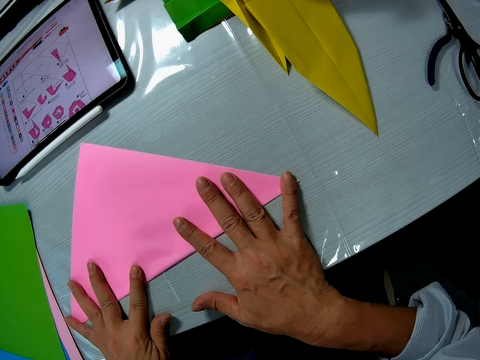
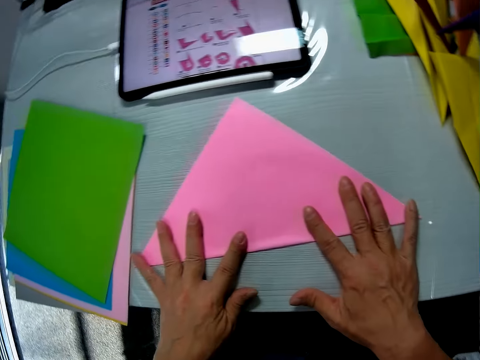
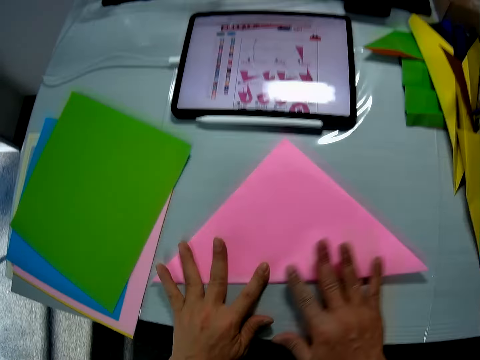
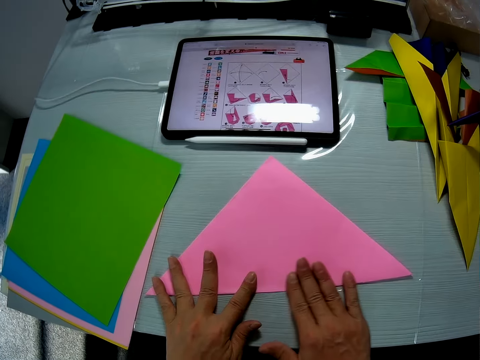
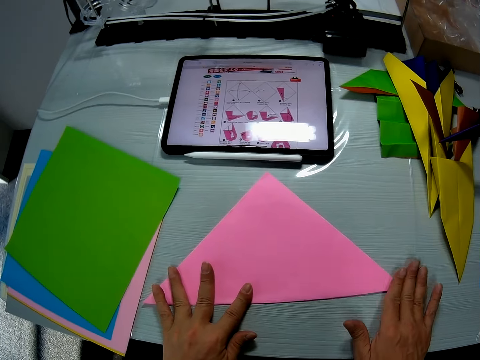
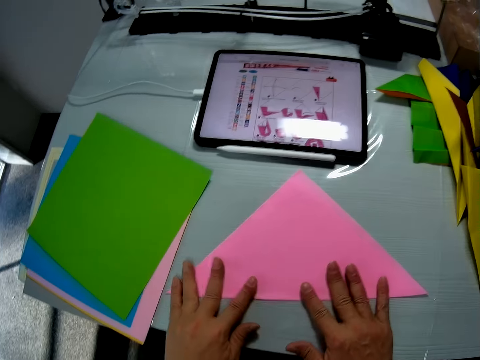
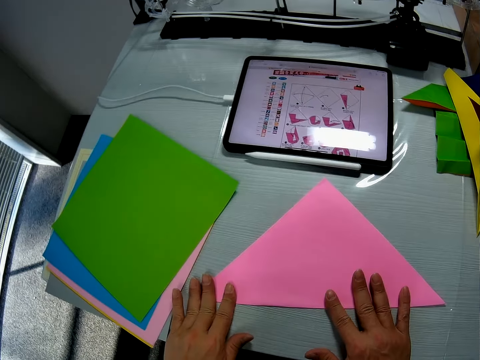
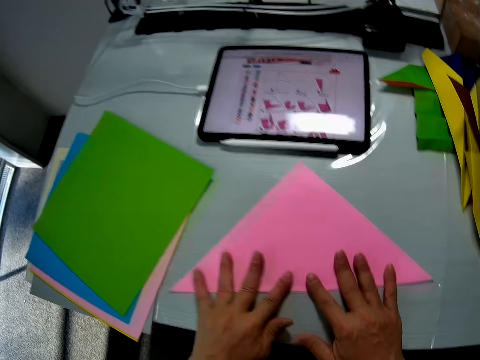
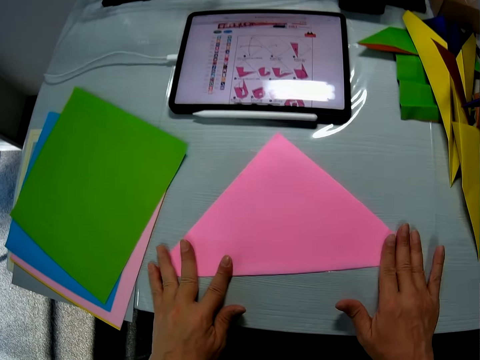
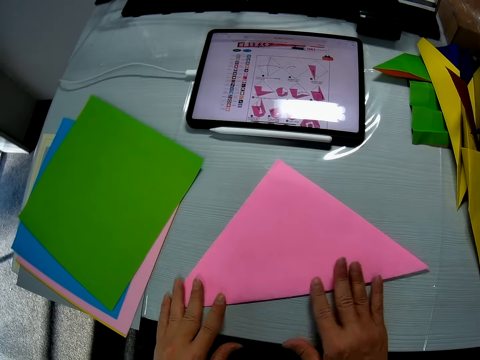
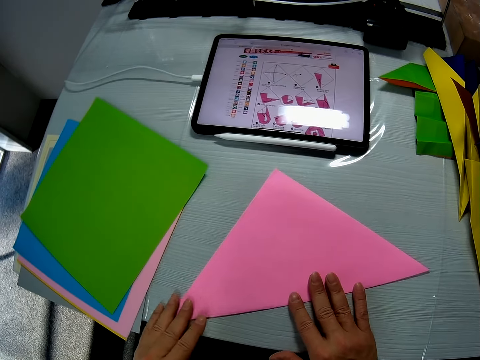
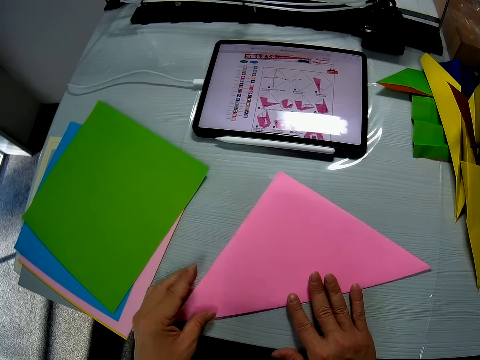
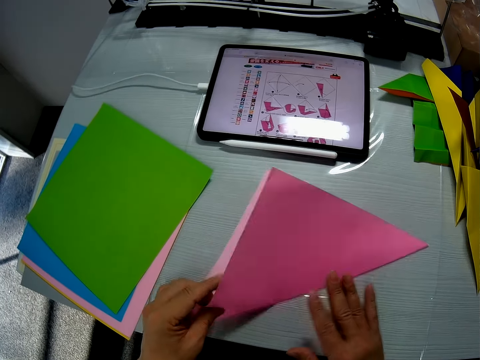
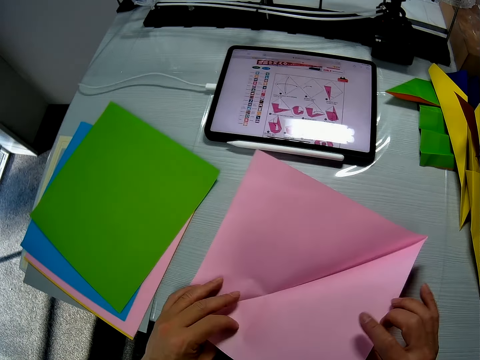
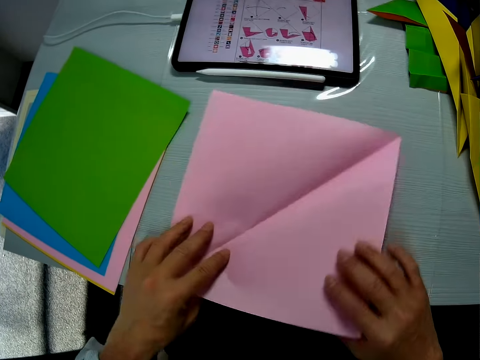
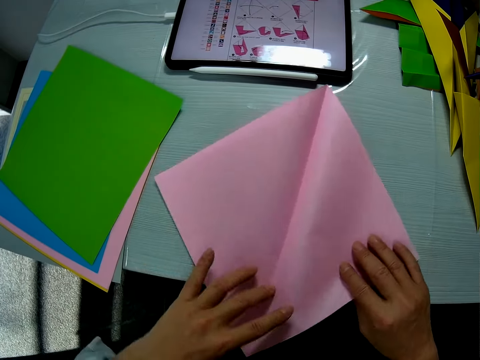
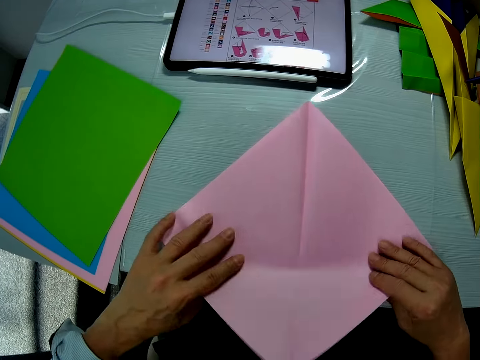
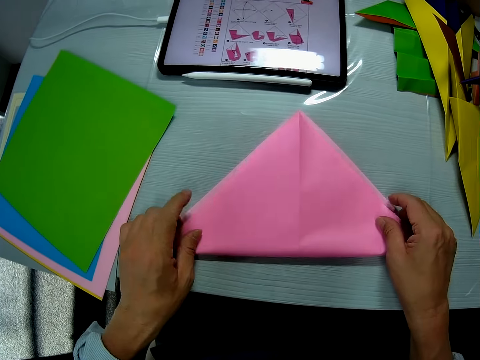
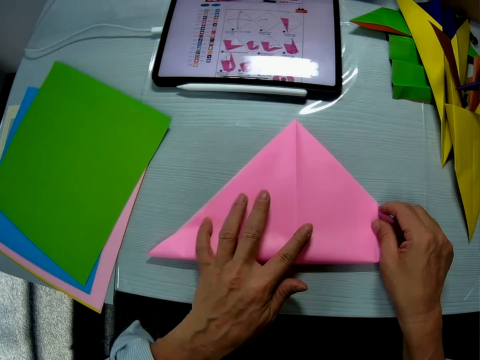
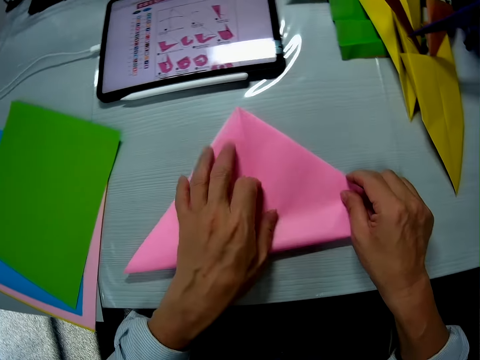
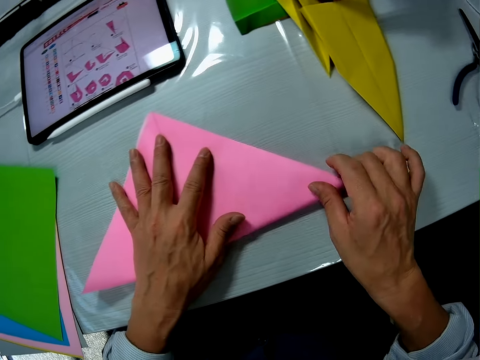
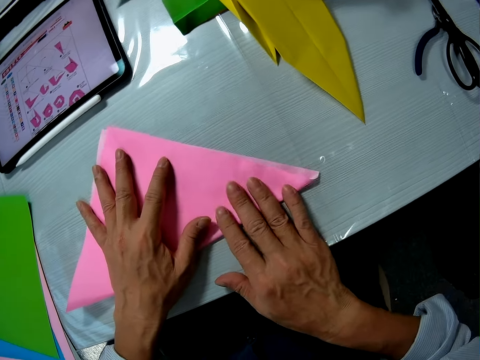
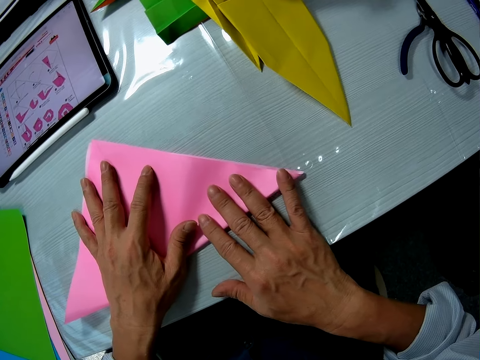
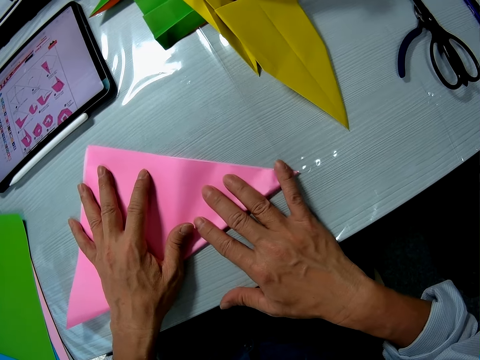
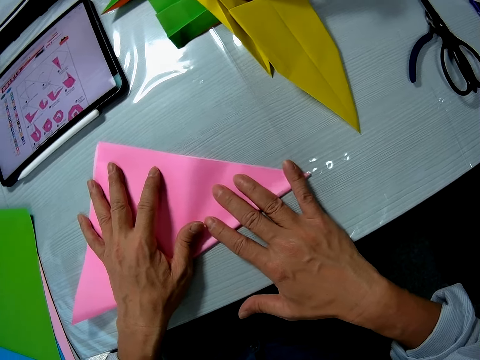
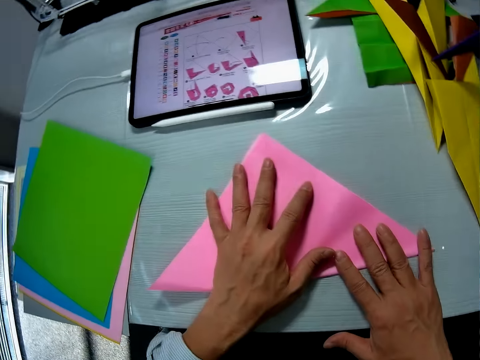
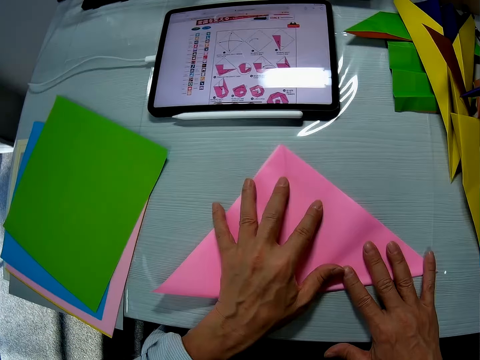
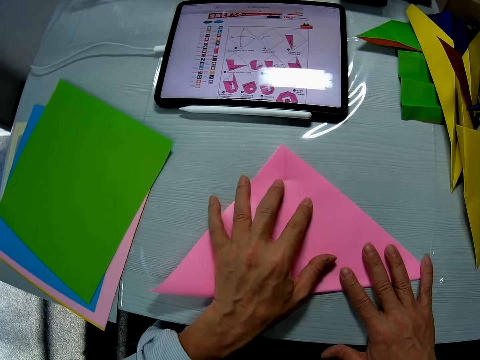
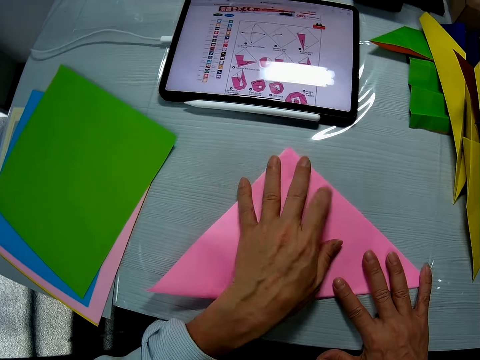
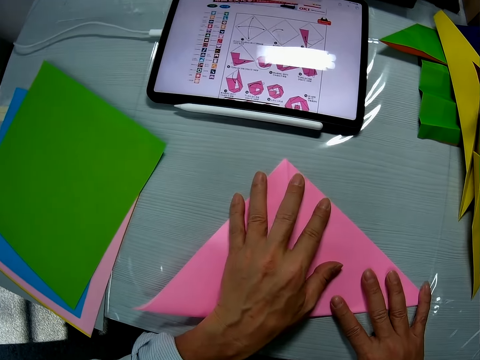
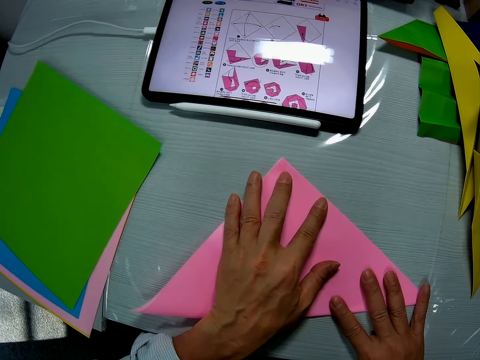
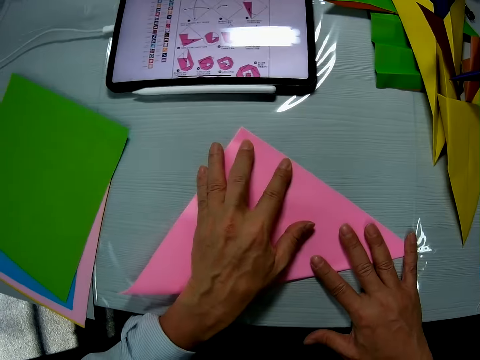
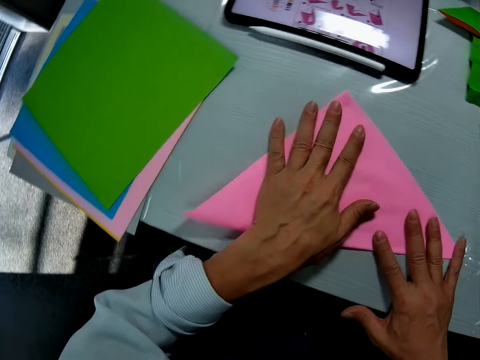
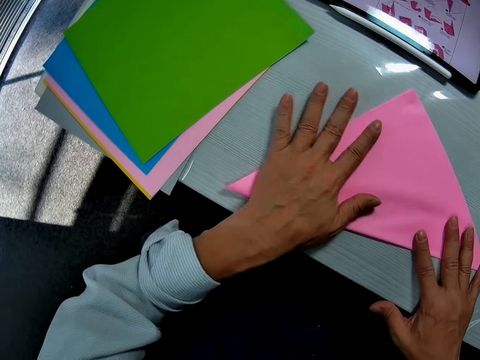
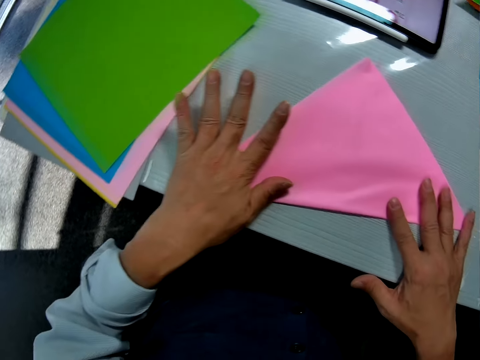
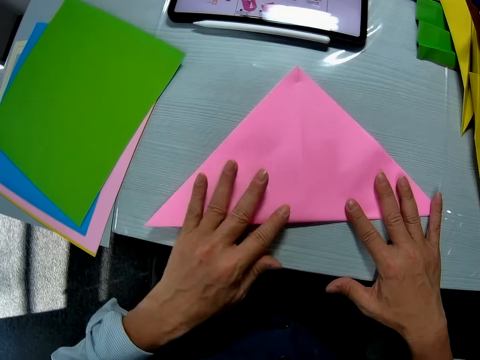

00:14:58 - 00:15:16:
The camera wearer straightens the paper craft with his hands.

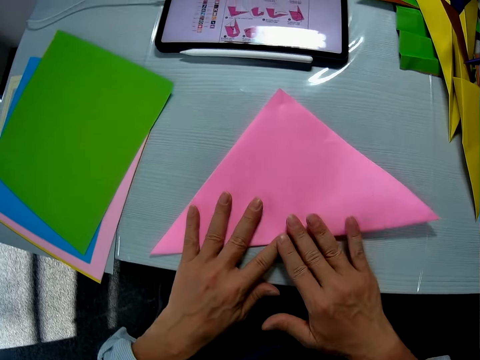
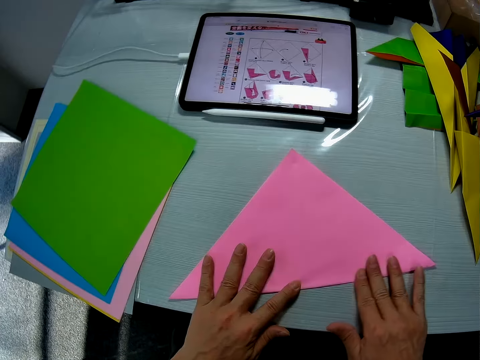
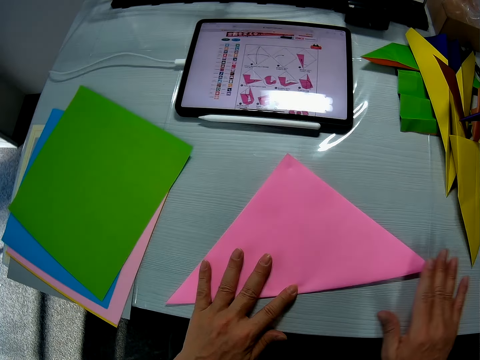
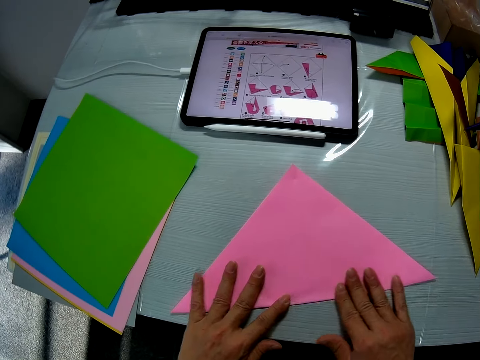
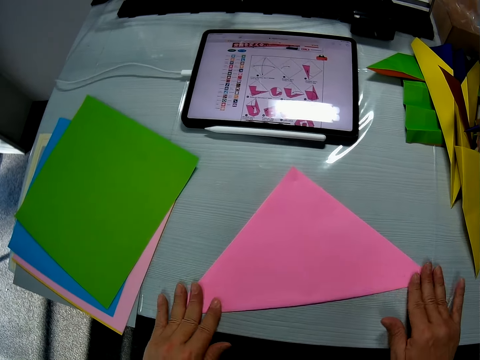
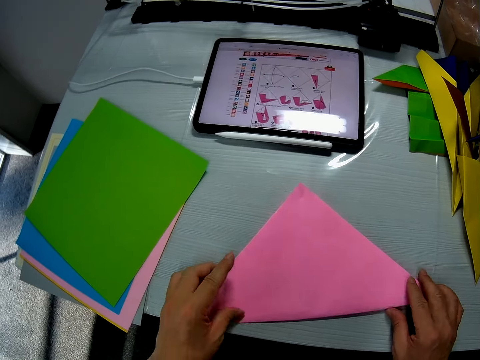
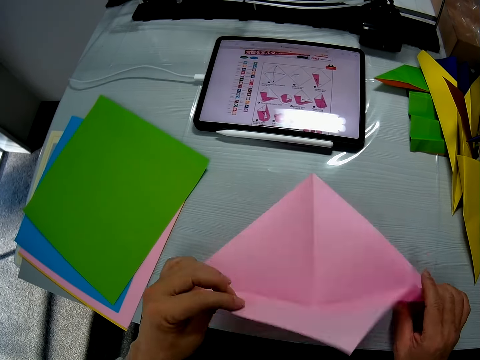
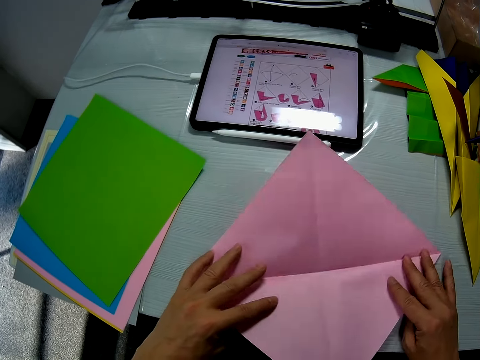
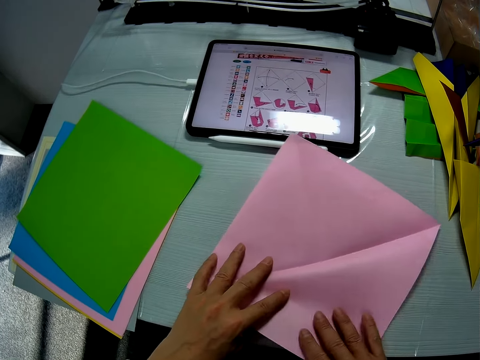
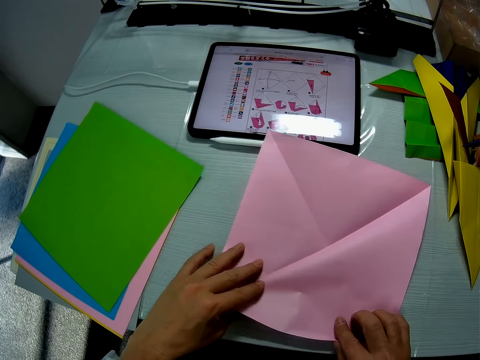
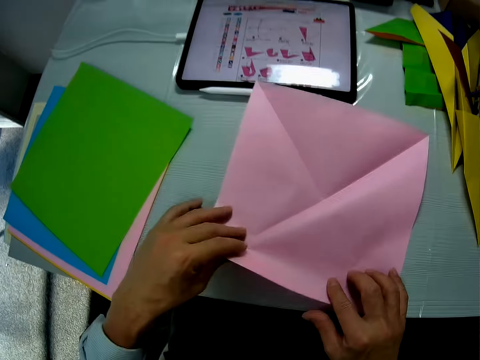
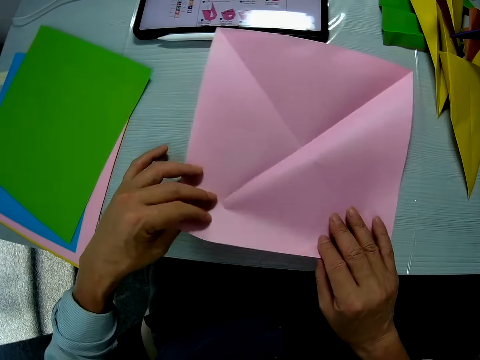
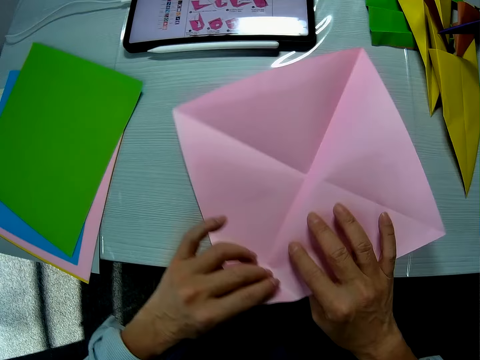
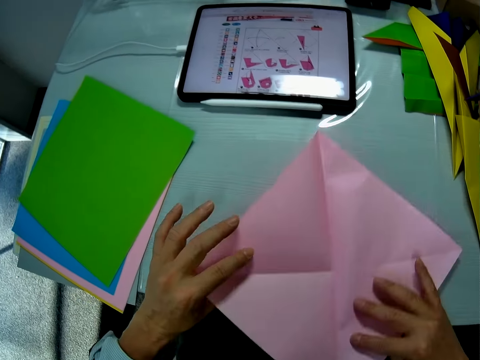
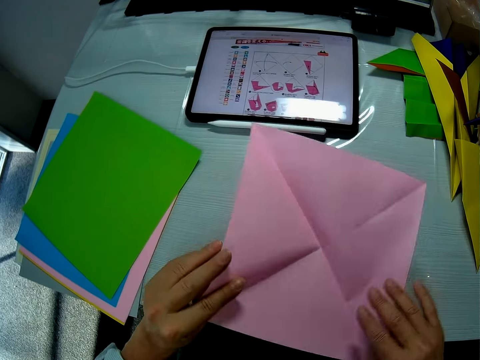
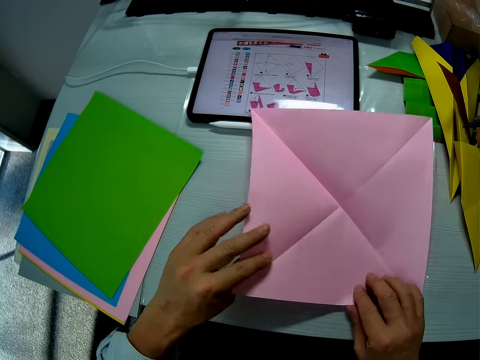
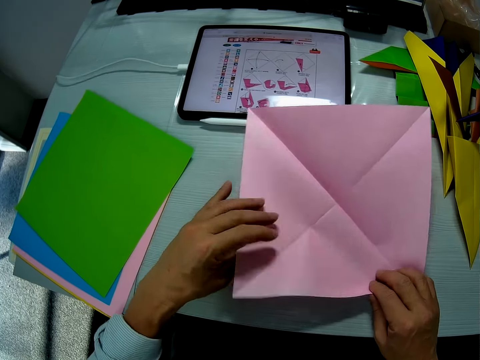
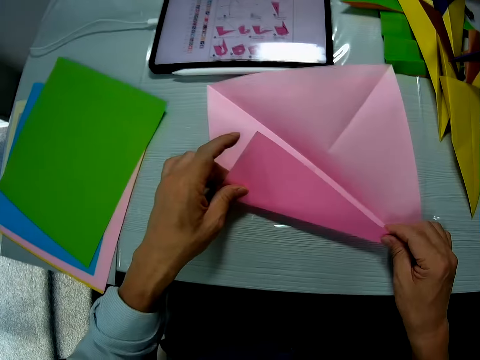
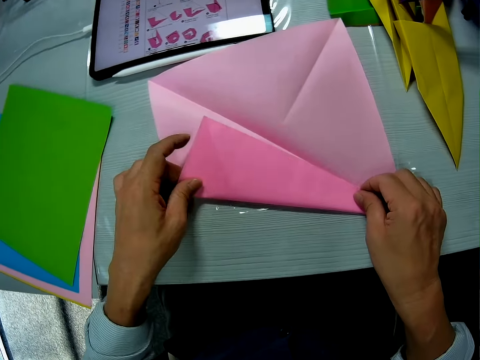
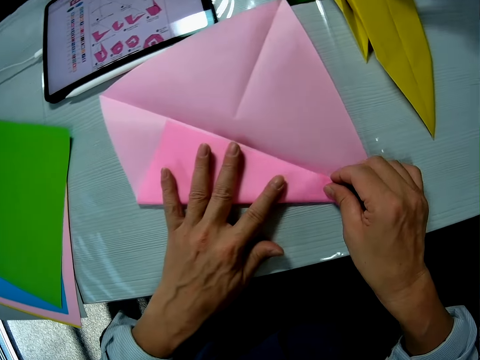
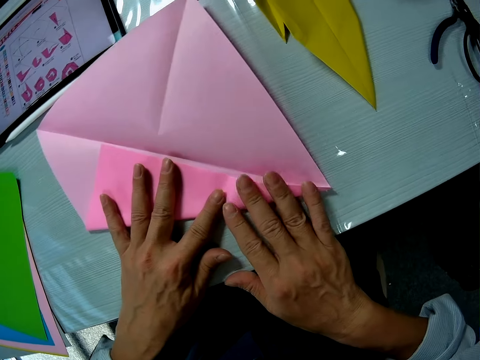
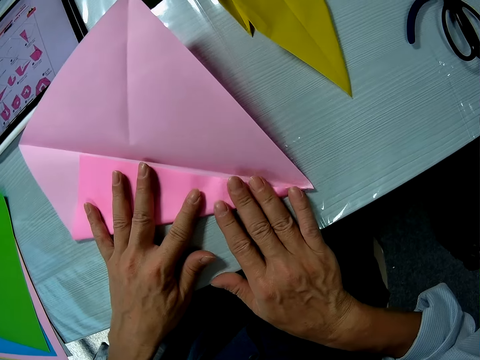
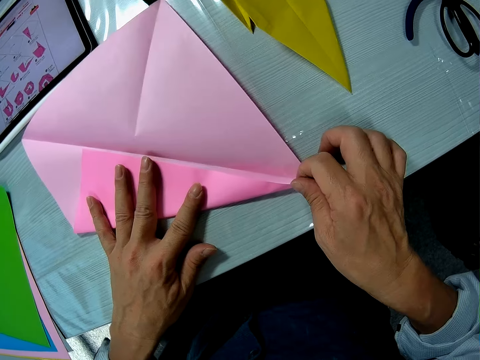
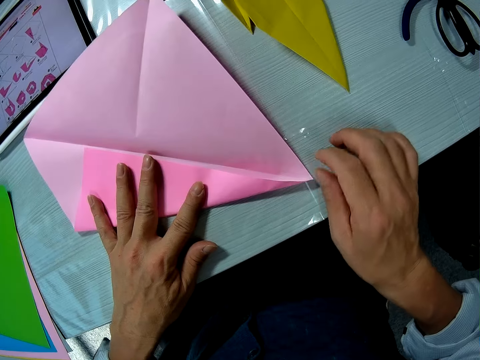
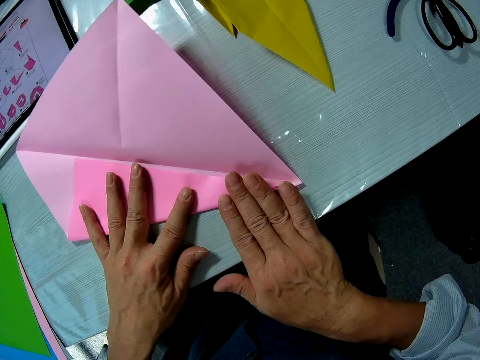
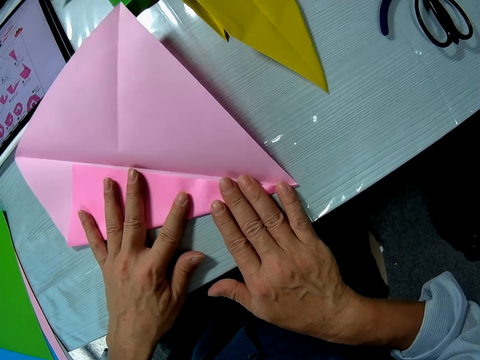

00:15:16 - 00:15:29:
The camera wearer unfolds the paper craft with his hands. He adjusts the paper craft with his hands. He folds the paper craft with his hands.
